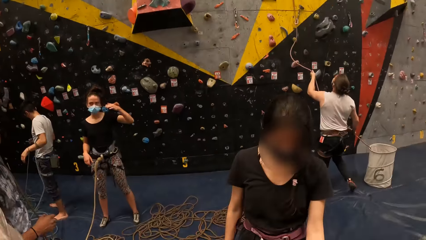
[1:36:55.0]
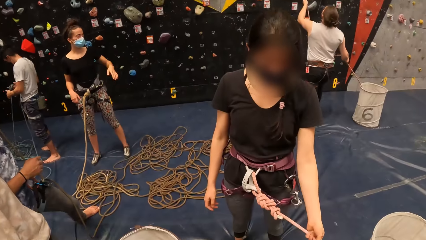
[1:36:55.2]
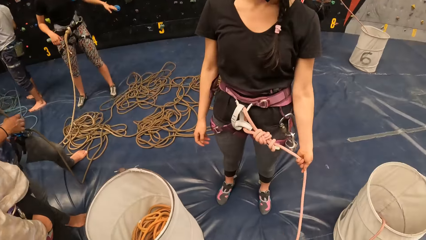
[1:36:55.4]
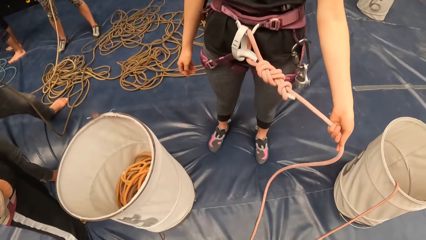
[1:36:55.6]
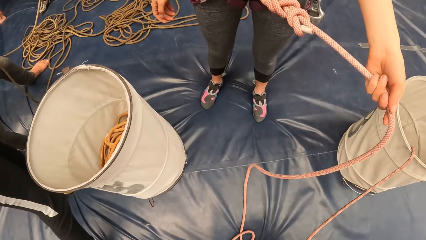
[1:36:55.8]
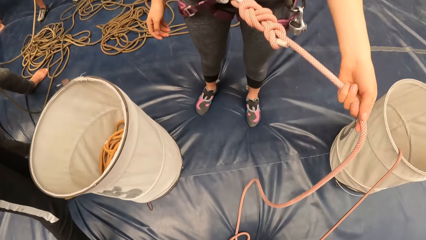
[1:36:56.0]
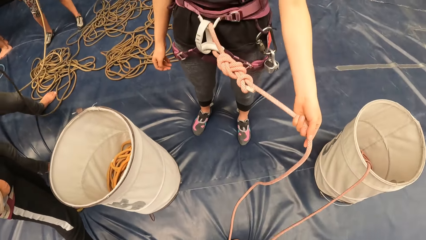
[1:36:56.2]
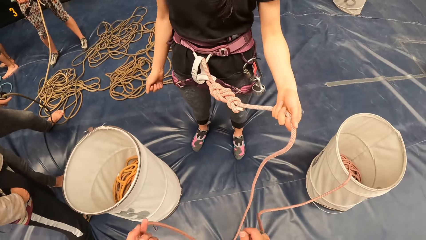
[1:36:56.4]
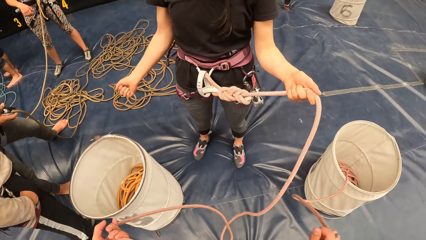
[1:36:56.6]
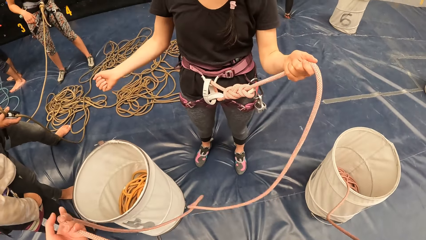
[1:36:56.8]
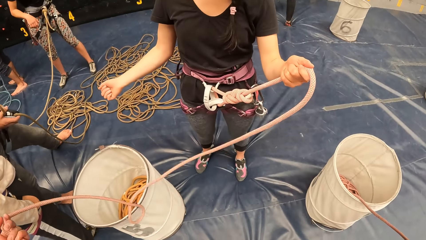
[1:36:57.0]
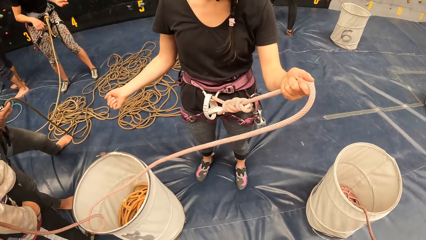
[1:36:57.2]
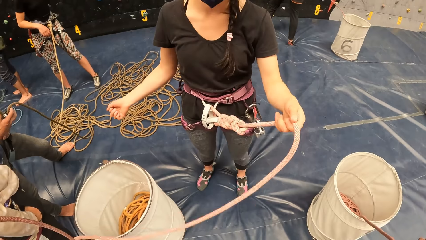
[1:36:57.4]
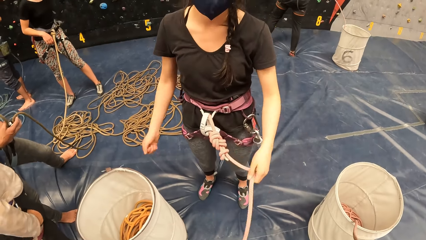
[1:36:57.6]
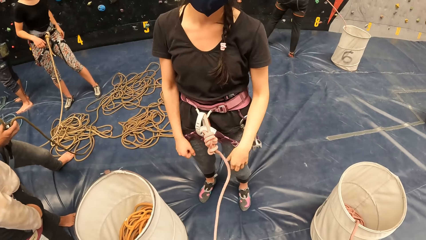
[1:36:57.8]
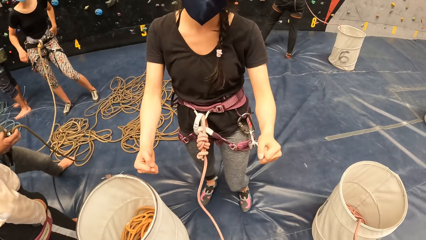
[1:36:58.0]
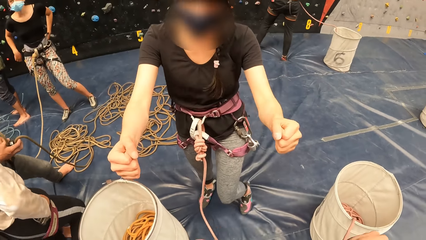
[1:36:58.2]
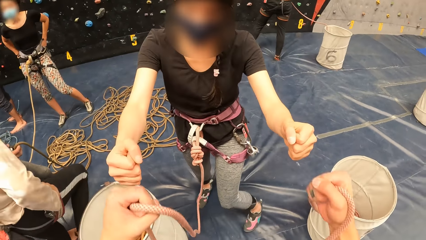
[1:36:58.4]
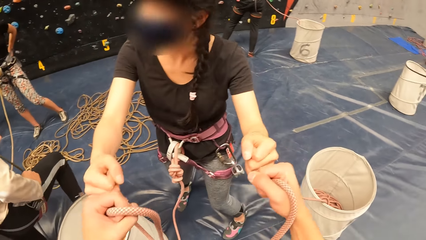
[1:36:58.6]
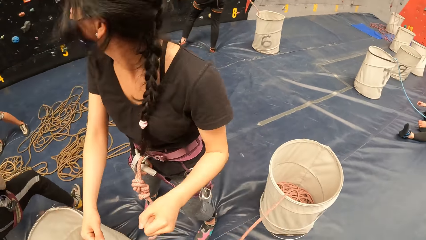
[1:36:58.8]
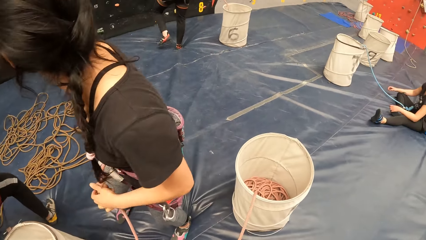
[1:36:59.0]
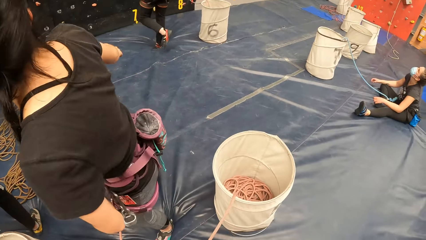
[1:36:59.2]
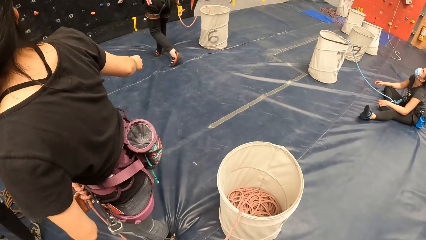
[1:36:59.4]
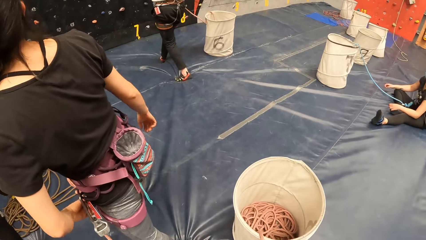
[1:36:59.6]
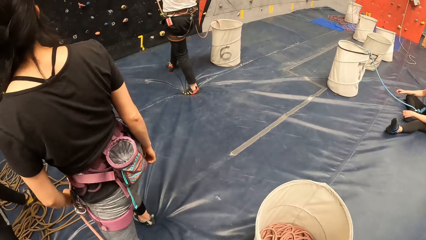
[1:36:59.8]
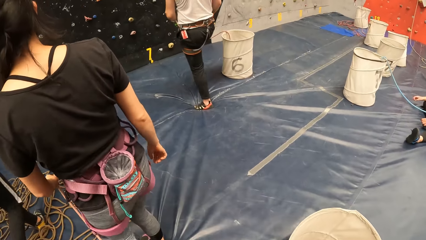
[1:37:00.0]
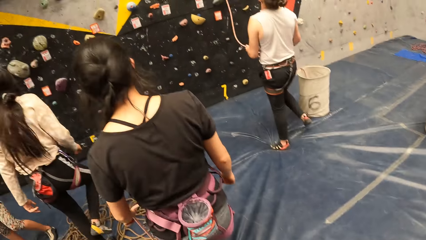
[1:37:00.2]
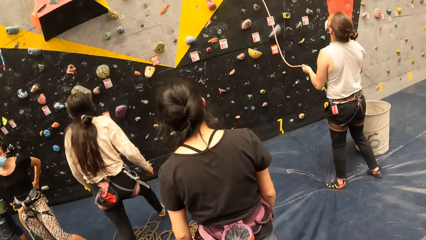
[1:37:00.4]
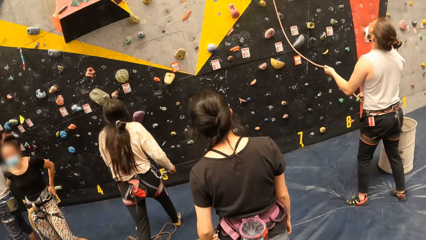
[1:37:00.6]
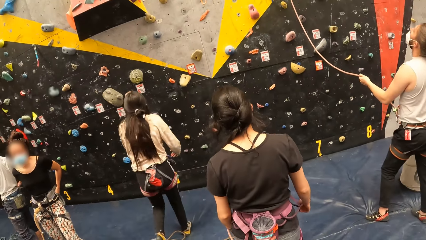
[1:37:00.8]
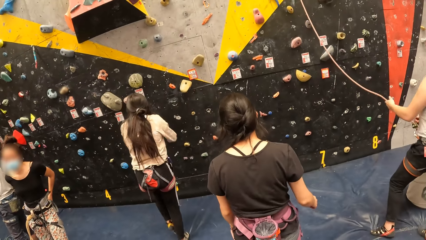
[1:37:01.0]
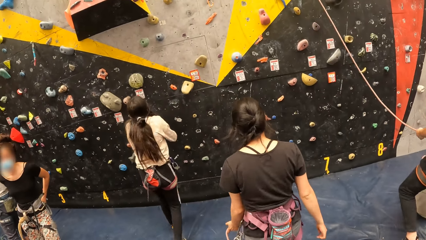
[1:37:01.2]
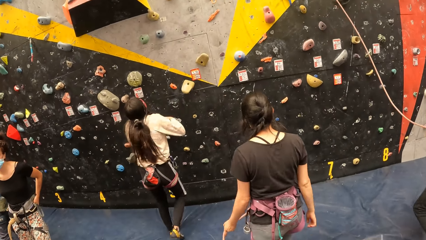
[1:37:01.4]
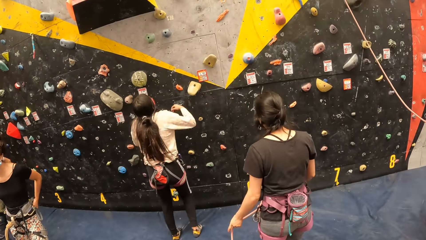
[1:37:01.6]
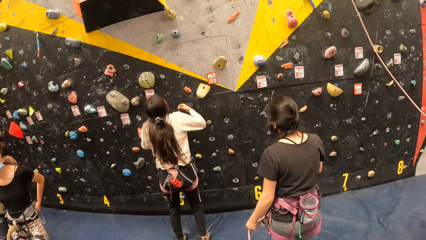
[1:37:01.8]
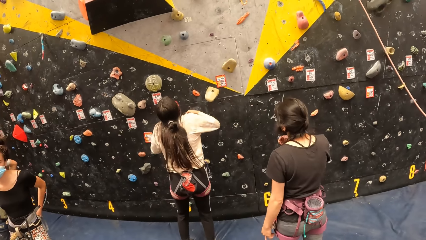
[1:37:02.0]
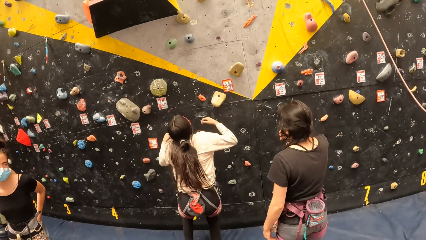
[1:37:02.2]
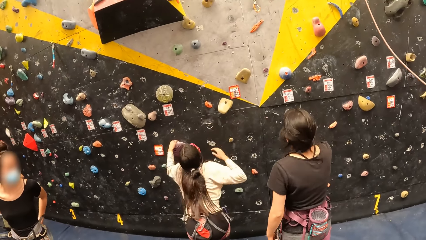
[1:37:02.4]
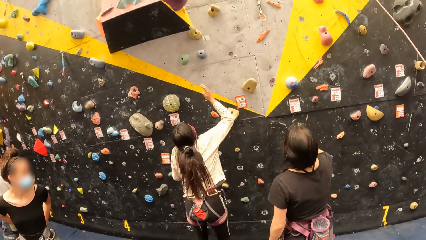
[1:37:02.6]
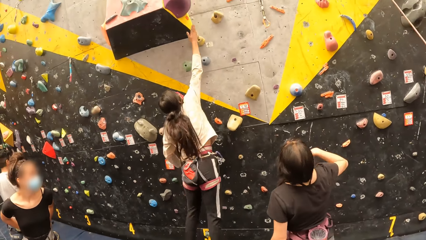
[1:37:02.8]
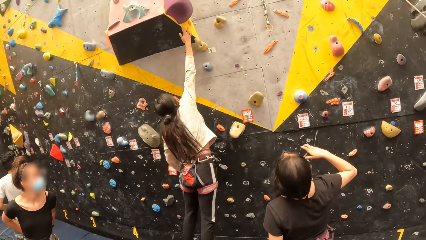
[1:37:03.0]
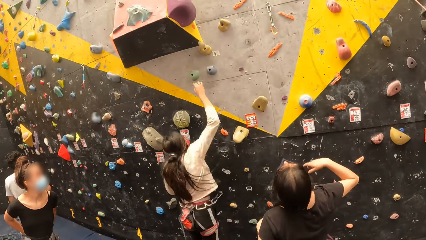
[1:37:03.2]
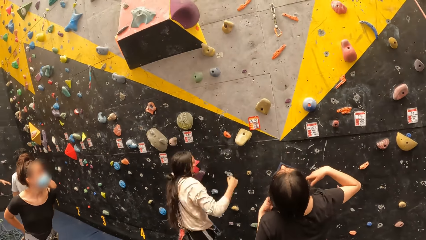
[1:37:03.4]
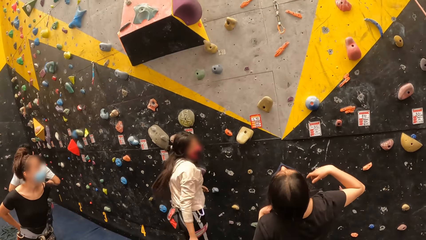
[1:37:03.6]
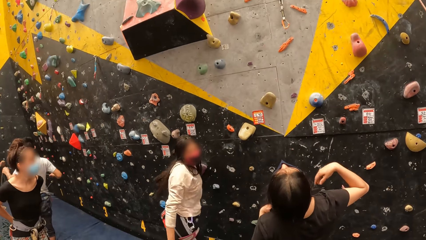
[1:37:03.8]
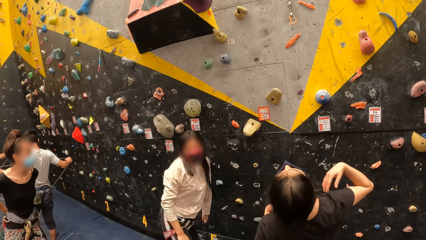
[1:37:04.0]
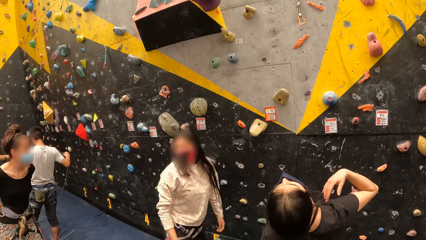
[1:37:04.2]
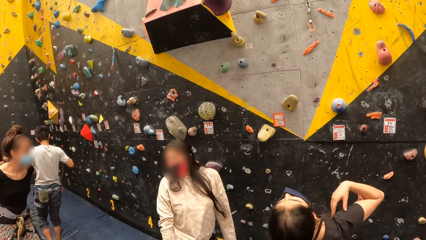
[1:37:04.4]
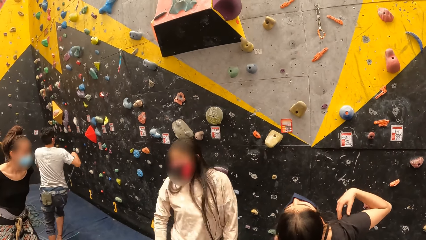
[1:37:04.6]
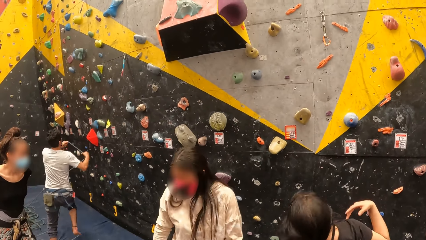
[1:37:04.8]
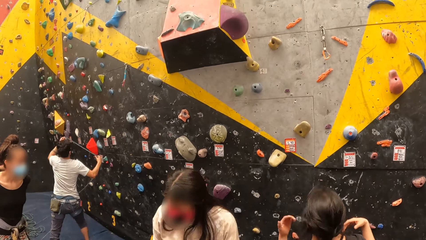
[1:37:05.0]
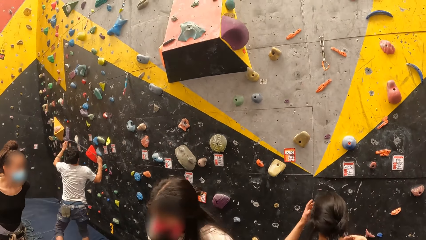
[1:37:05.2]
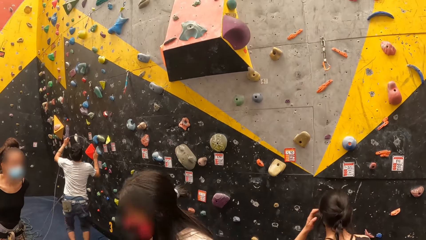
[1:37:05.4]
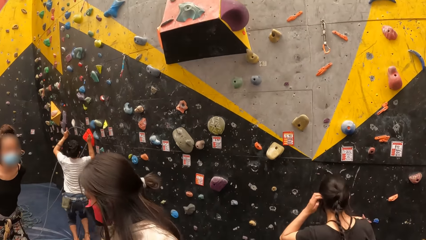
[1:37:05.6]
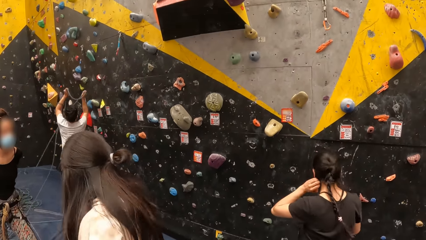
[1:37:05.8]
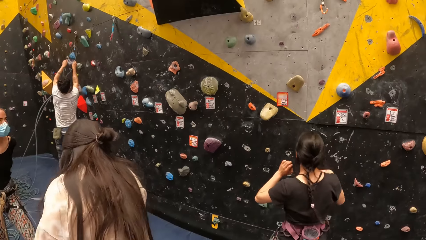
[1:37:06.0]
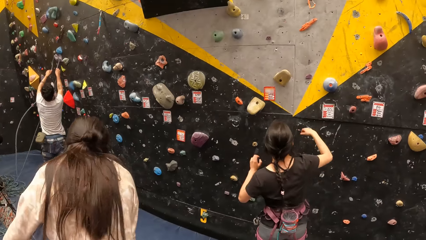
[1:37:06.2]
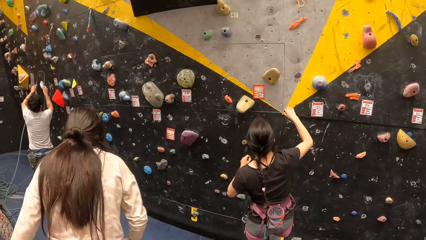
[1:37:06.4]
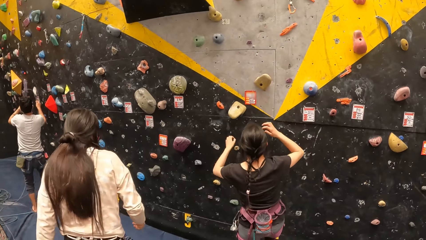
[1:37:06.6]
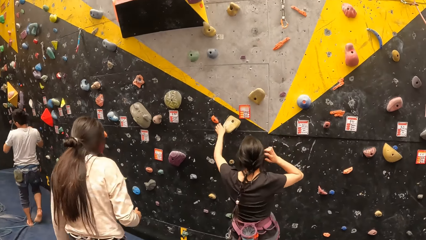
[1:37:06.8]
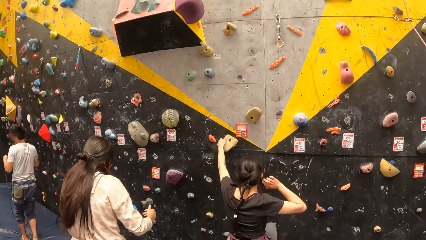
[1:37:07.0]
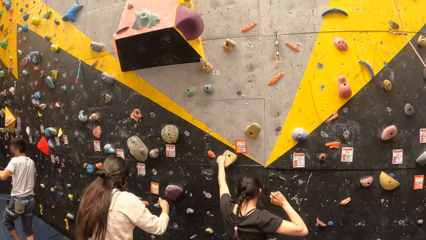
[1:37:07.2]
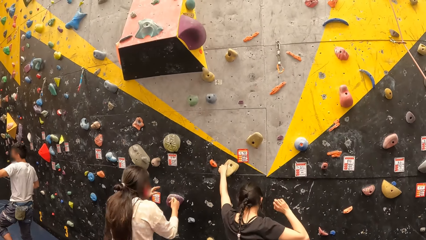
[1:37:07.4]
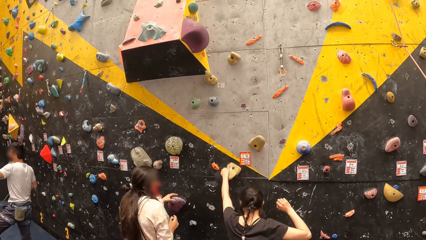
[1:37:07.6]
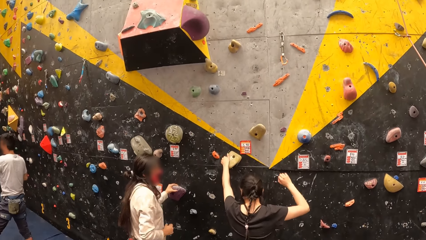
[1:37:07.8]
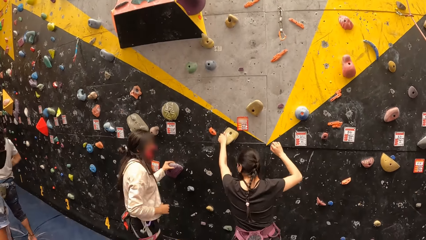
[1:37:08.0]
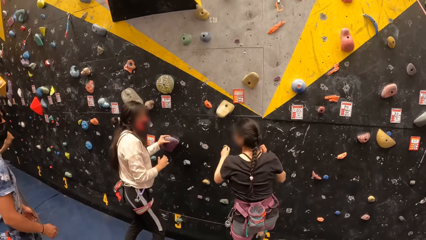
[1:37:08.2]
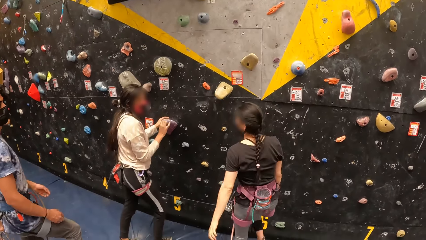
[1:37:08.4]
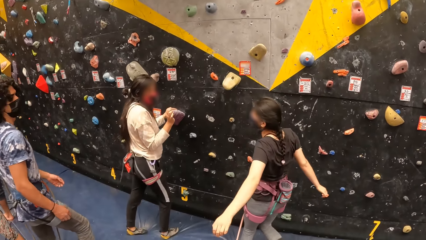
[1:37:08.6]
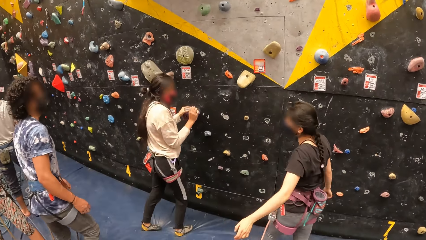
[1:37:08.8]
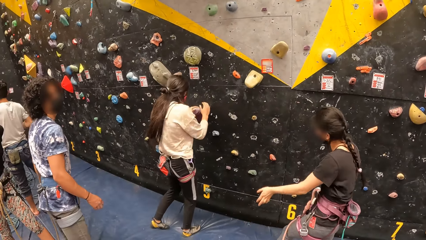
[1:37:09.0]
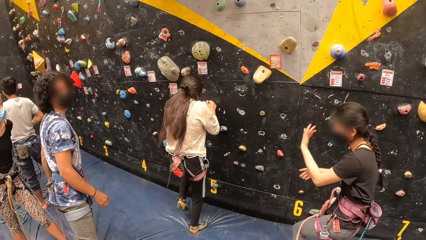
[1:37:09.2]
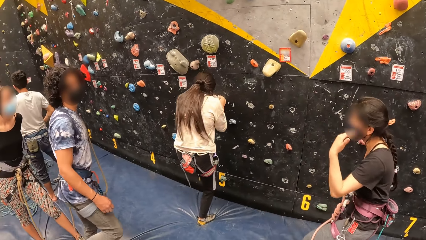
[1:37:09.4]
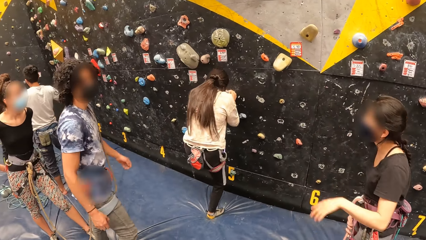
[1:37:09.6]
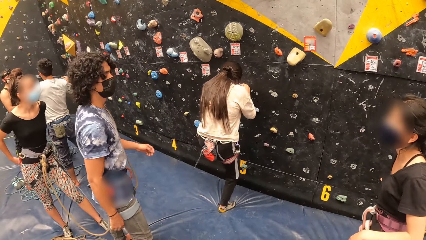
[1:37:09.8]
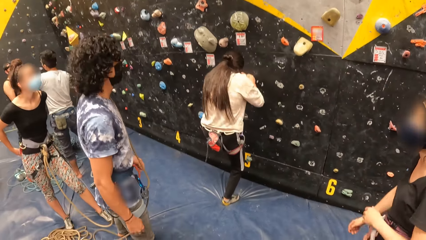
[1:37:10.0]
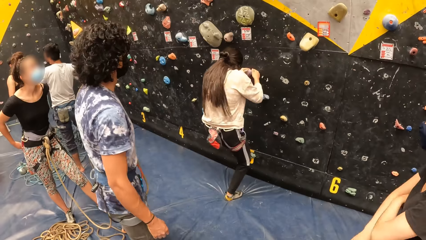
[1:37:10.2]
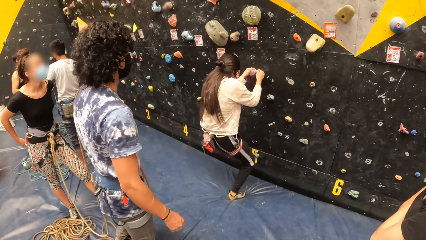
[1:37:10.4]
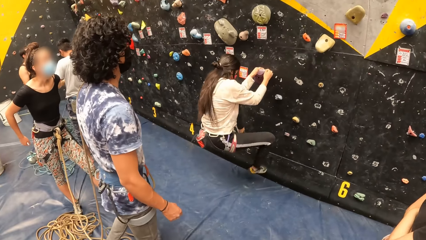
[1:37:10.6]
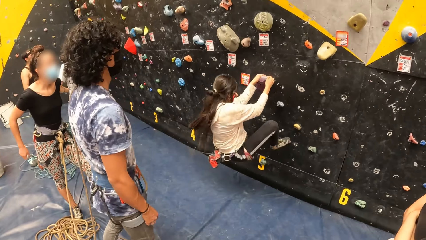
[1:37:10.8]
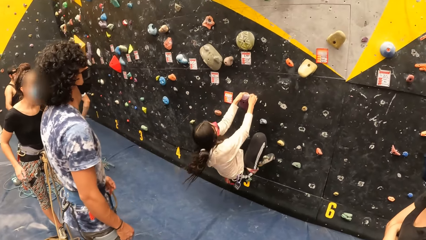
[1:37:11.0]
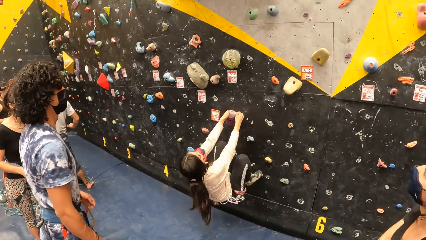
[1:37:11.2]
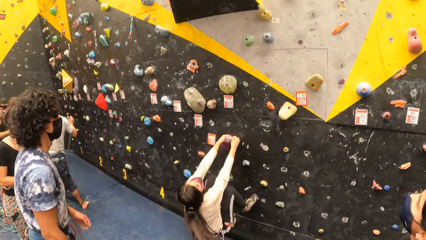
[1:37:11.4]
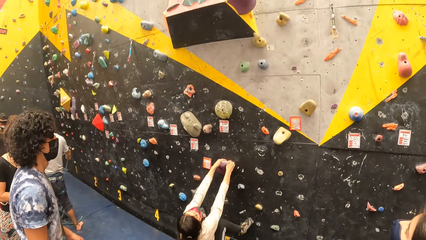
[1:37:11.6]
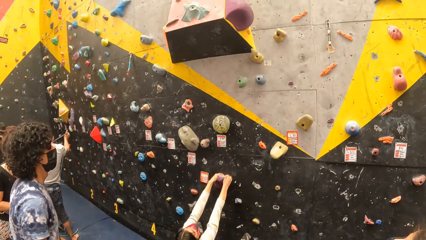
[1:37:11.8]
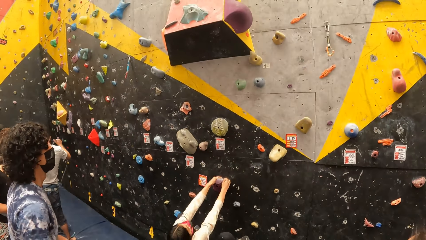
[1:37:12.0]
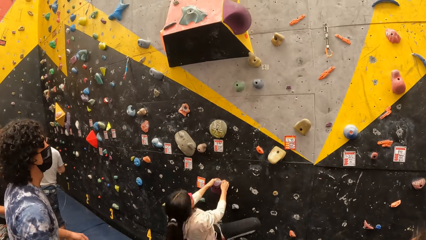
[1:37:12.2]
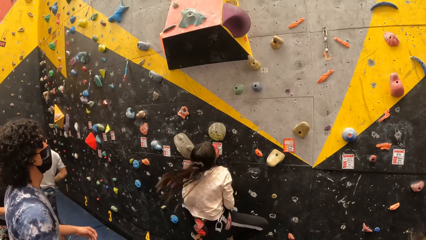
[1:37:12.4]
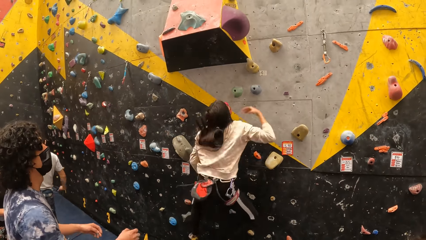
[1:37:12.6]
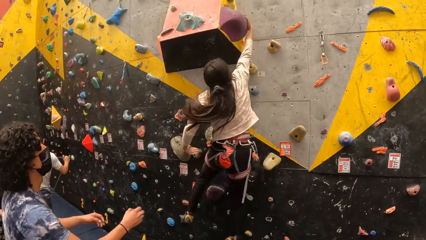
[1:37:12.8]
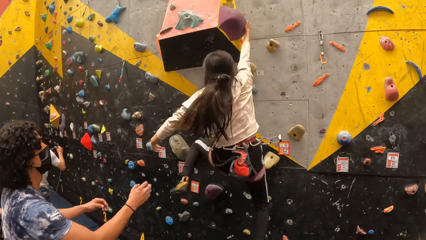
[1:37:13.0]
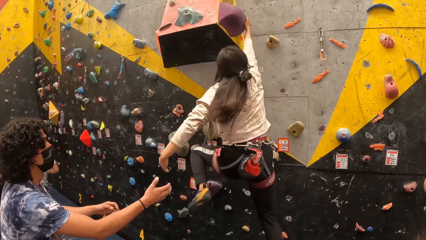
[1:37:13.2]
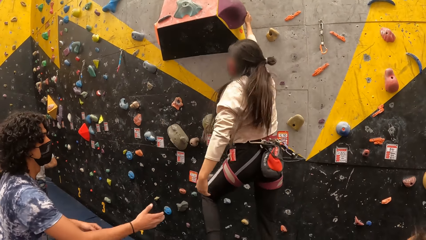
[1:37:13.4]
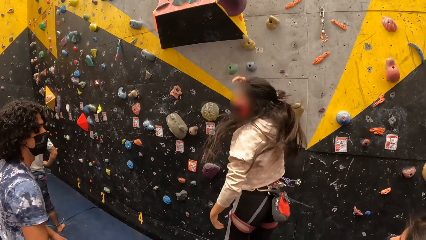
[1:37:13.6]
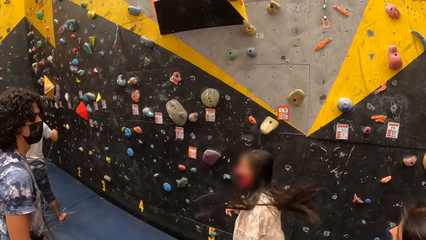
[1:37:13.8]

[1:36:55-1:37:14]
The camera wearer looks down. They hit fists with a woman. The woman walks. Another woman climbs bouldering.
